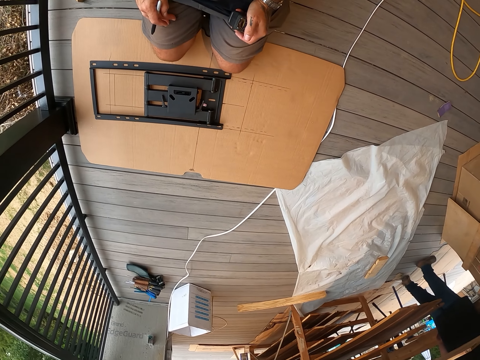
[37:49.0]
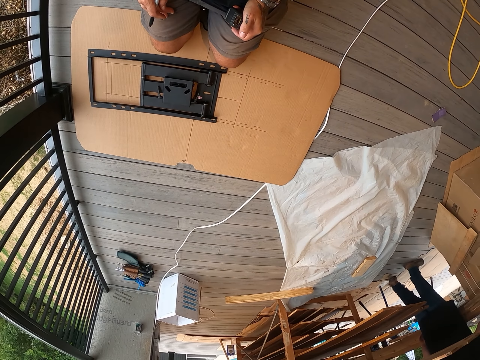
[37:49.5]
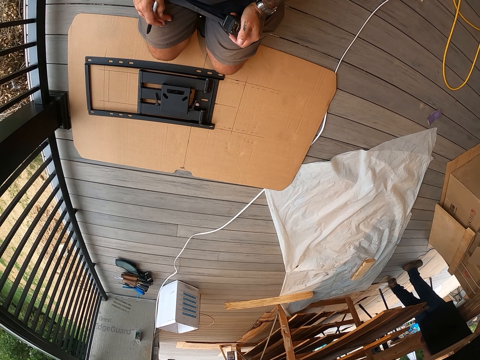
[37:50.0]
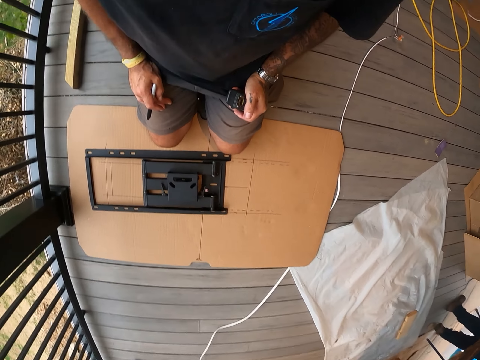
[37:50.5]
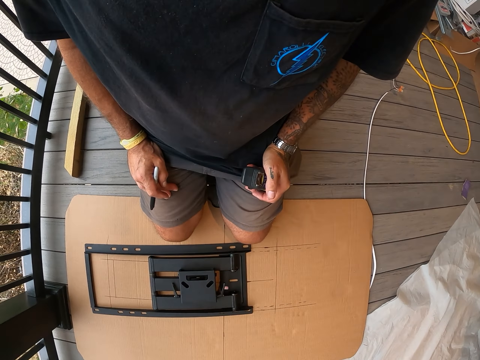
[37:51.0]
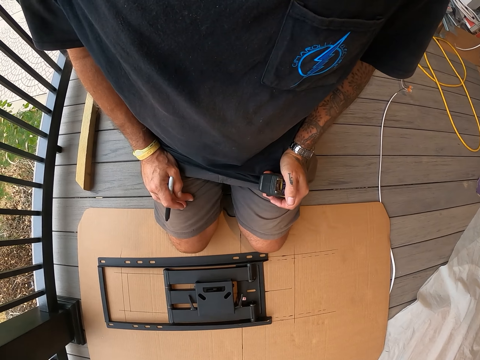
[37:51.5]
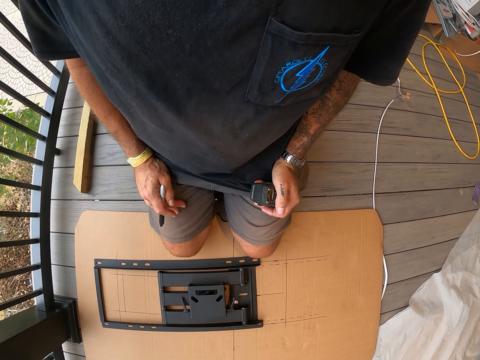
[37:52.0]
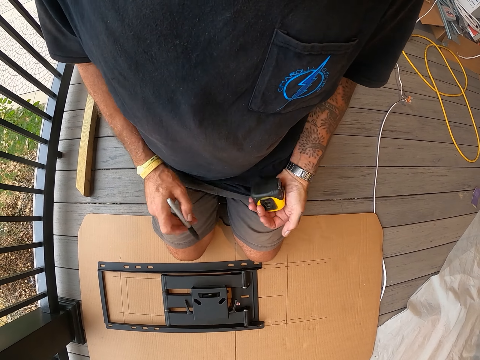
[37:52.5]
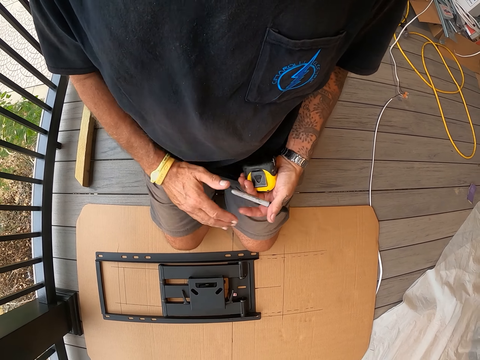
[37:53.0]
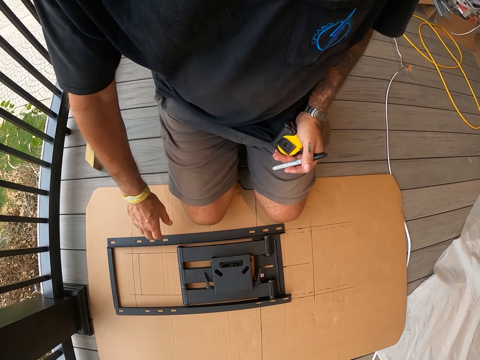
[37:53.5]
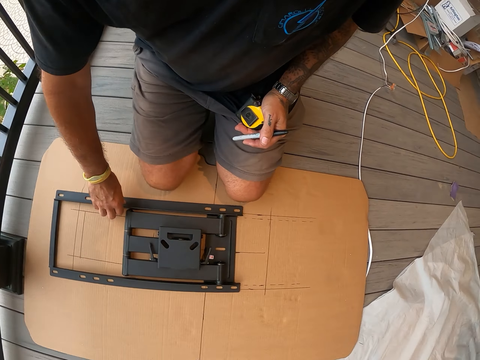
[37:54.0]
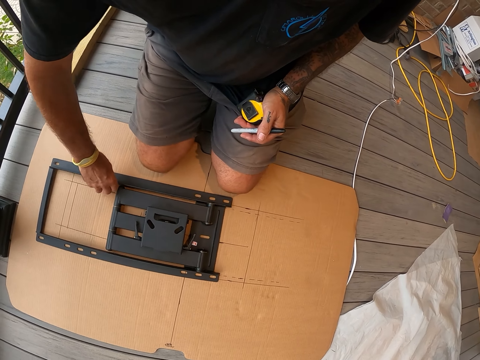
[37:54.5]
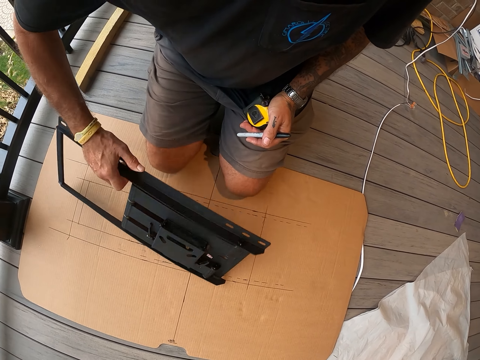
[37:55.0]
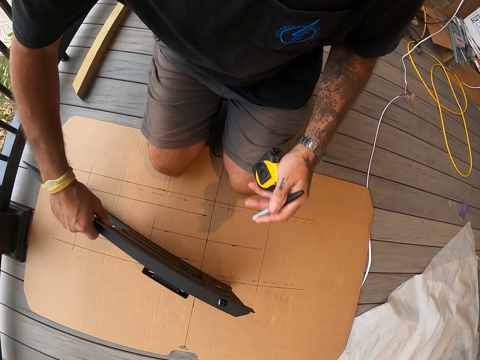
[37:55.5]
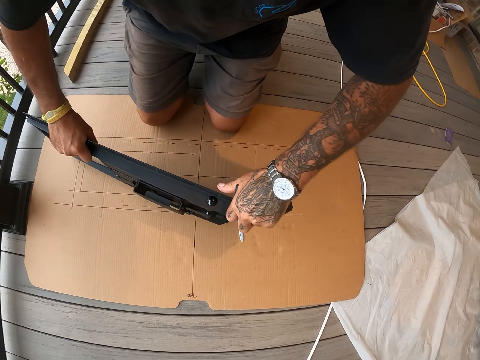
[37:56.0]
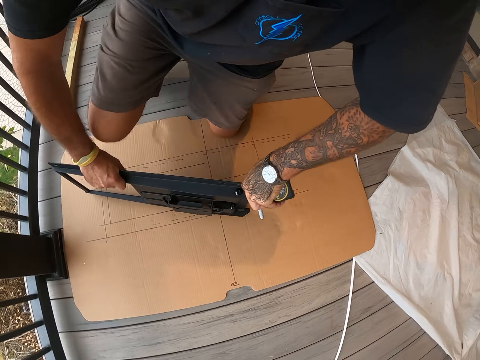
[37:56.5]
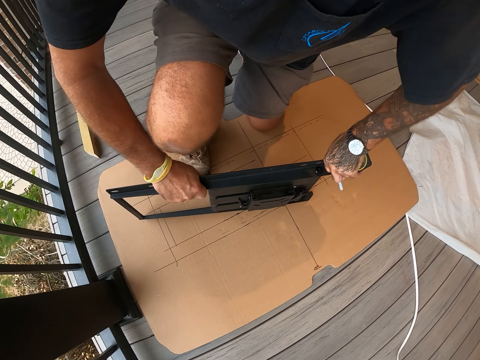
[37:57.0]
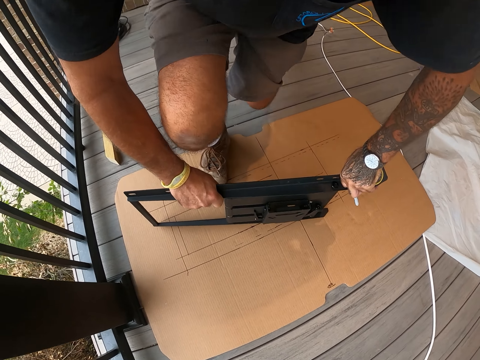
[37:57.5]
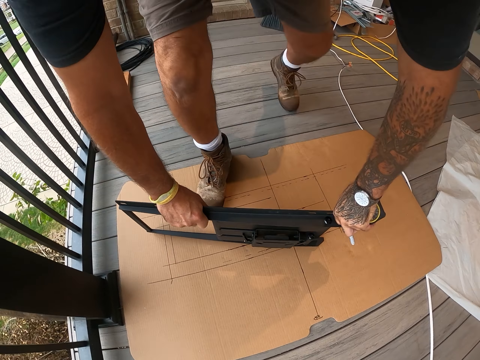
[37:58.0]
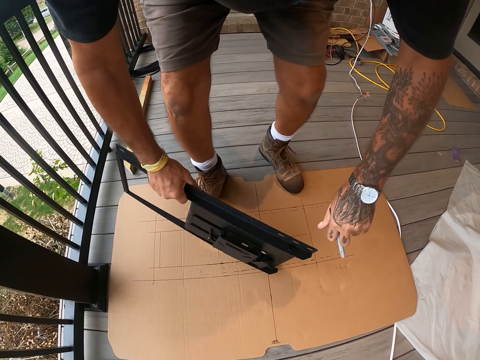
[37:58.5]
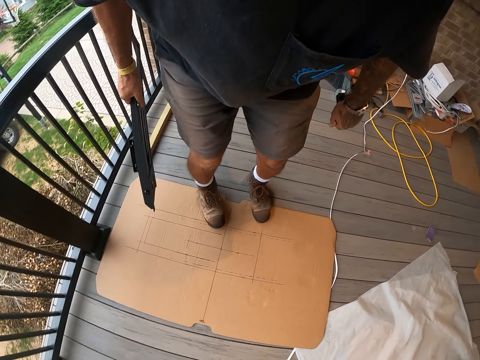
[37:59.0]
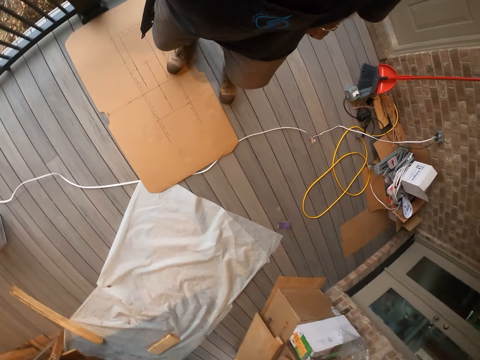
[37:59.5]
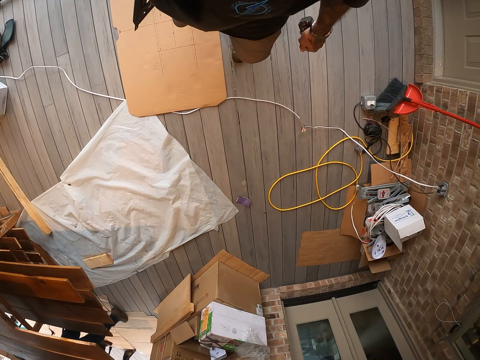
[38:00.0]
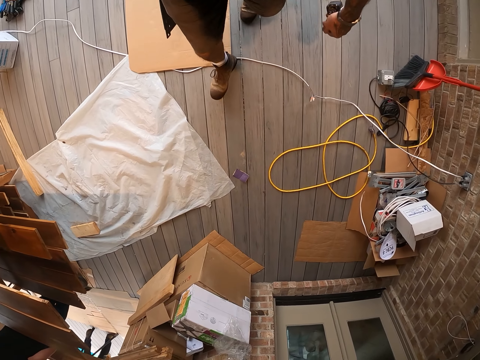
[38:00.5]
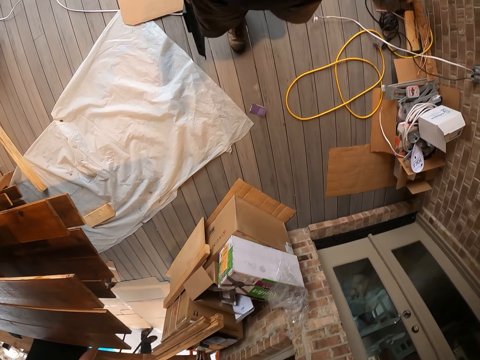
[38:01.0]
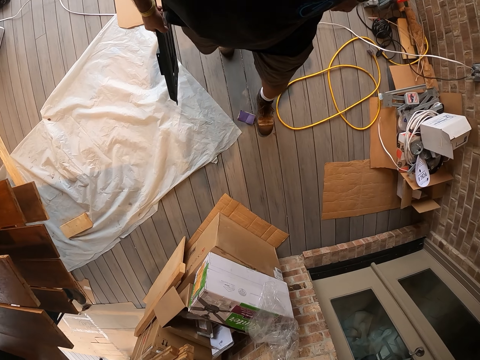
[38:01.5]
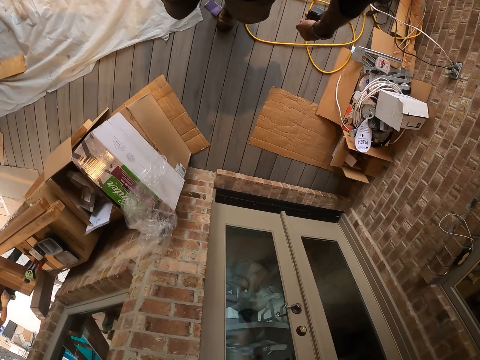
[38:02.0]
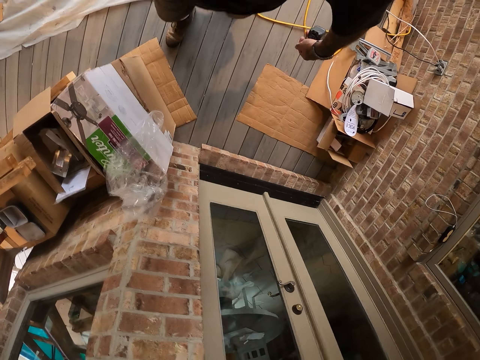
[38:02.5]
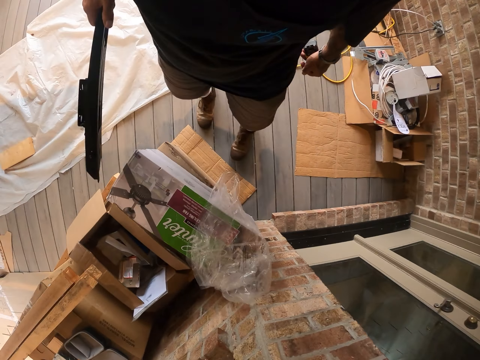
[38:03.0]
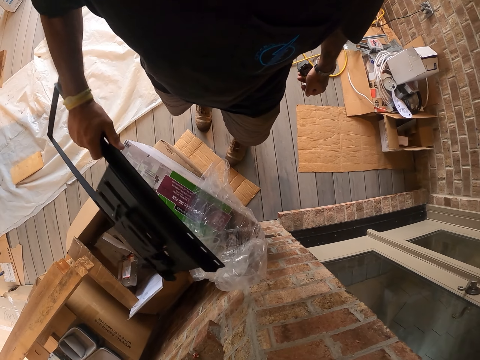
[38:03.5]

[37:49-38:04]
The camera wearer picks up the TV wall mount from the cardboard. They stand up from the floor, look around the workshop and walk around the workshop.

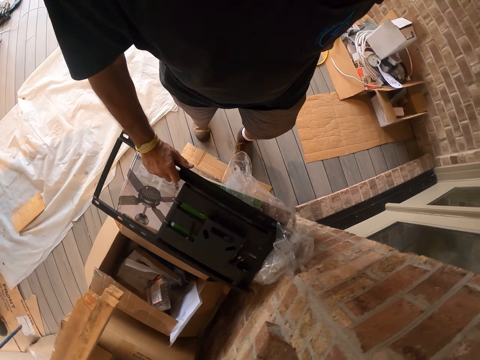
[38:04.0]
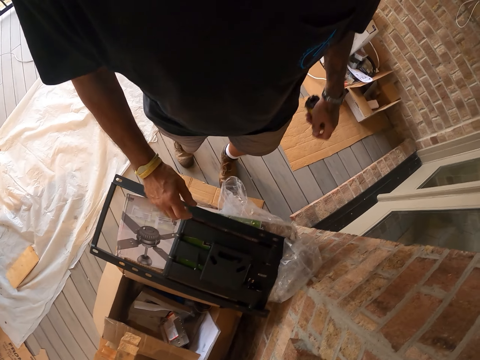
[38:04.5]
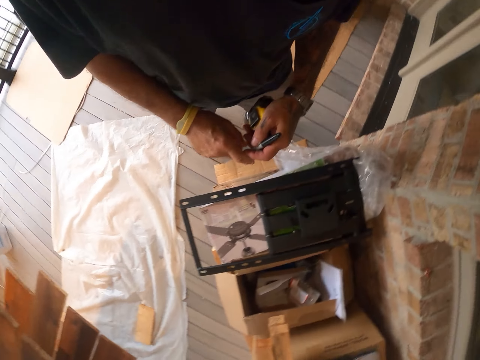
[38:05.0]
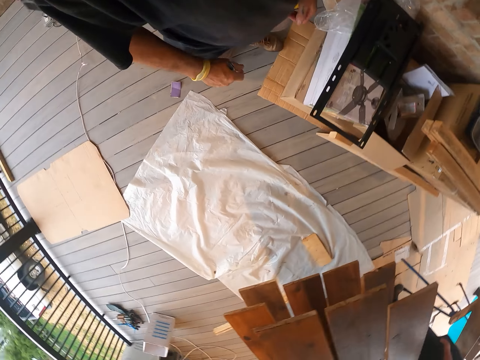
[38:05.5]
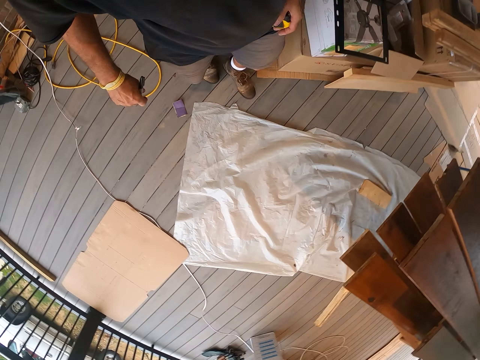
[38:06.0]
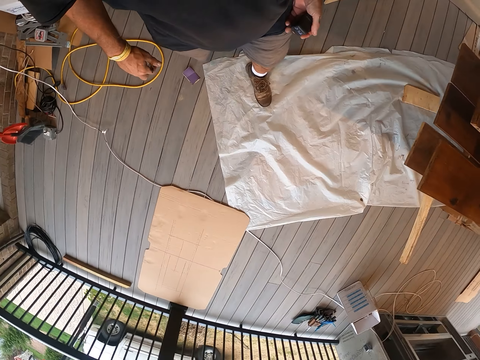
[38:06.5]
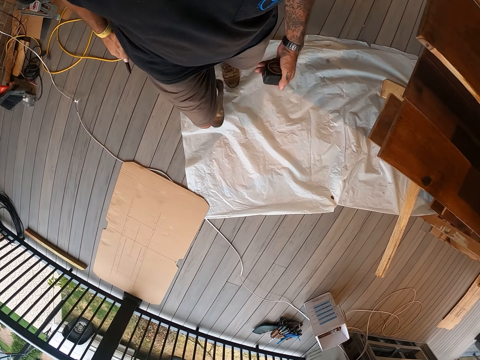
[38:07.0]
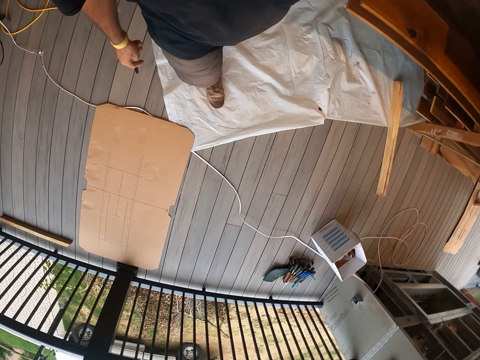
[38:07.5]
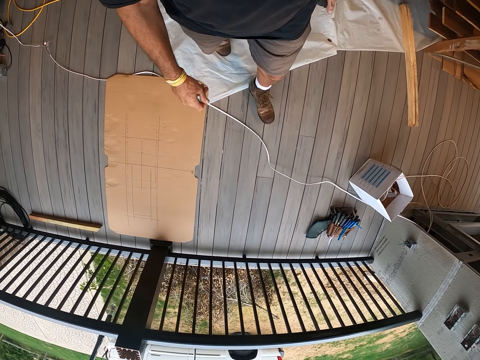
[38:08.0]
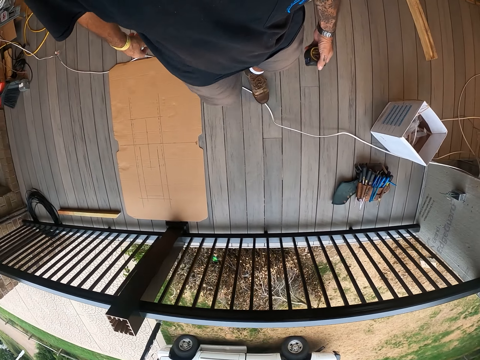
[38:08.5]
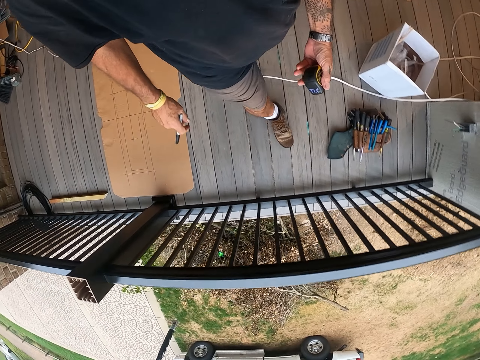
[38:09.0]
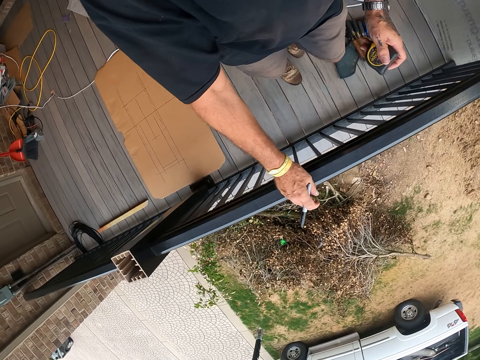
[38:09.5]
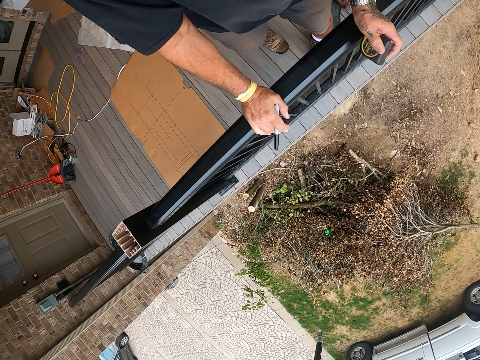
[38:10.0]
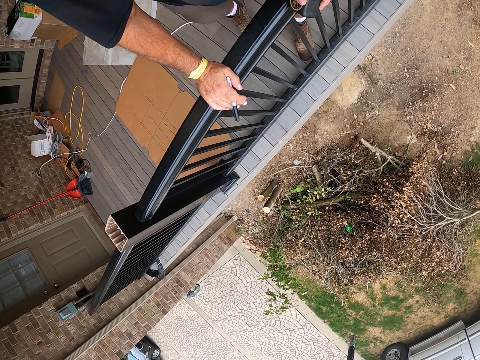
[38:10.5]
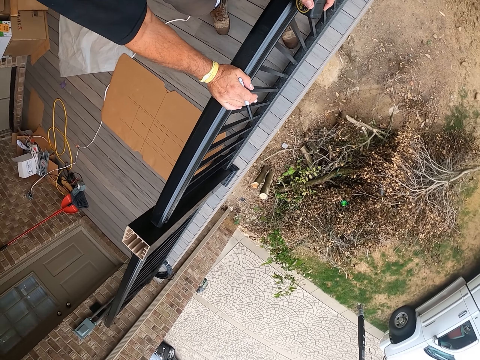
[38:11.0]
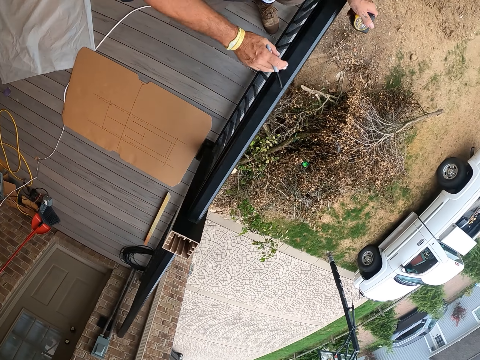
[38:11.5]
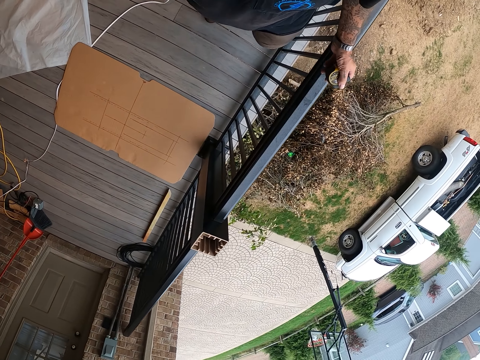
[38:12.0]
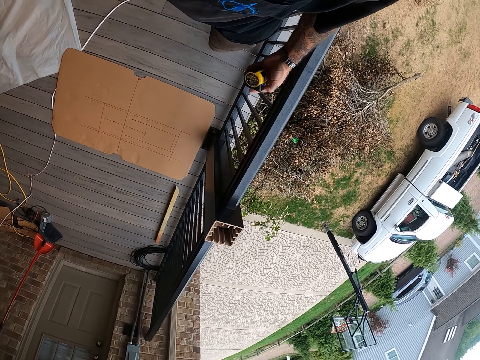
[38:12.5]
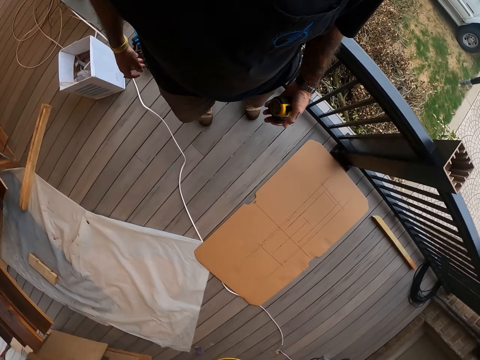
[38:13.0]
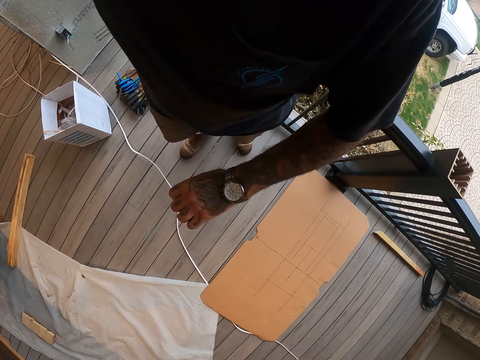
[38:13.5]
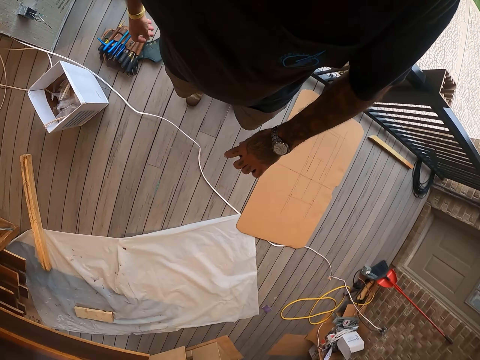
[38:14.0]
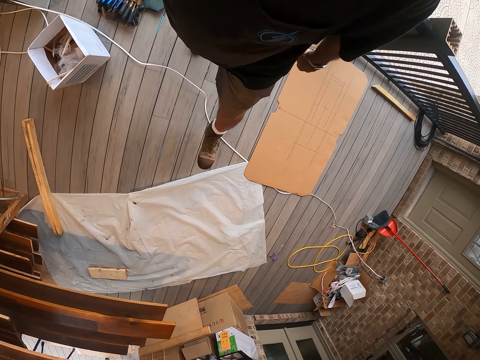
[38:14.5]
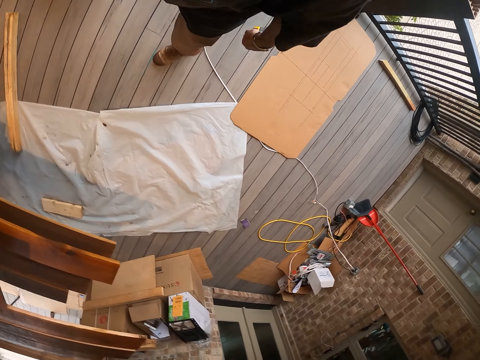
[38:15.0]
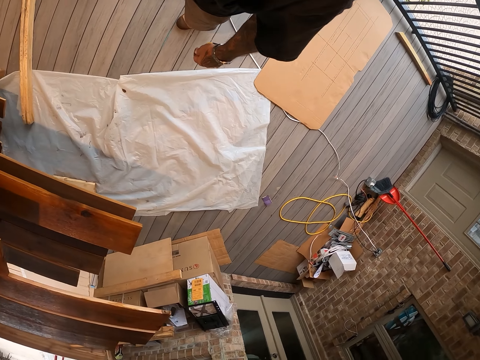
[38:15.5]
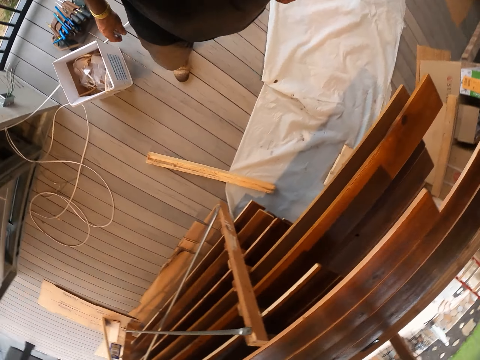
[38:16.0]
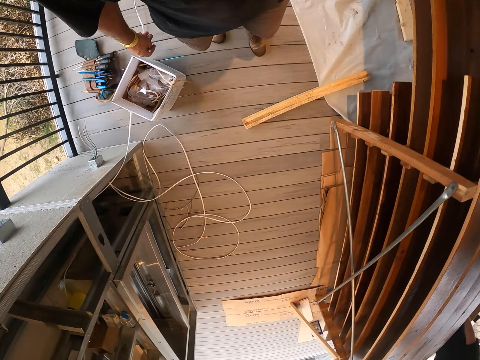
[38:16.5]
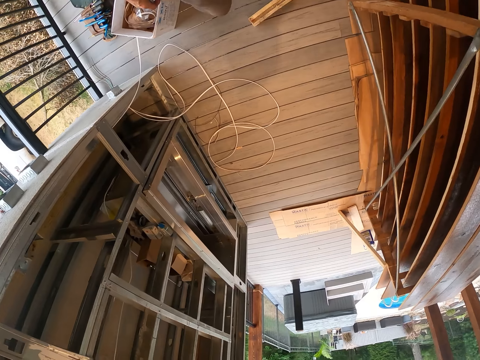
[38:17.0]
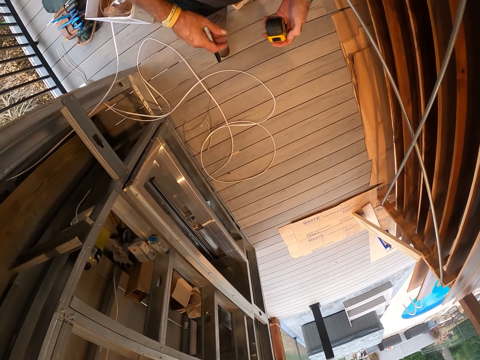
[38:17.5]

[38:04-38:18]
The camera wearer puts the TV wall mount on the box carton. They walk around the workshop. They stare down at the ground through the balcony. They look around the workshop, check the wrist watch and walk around the workshop.
